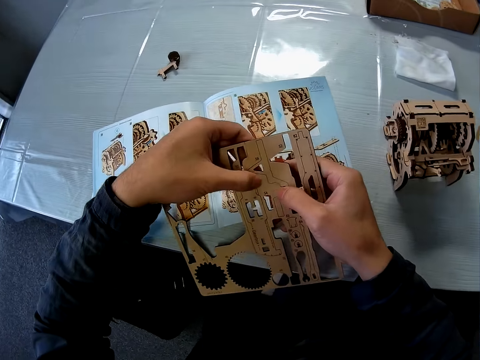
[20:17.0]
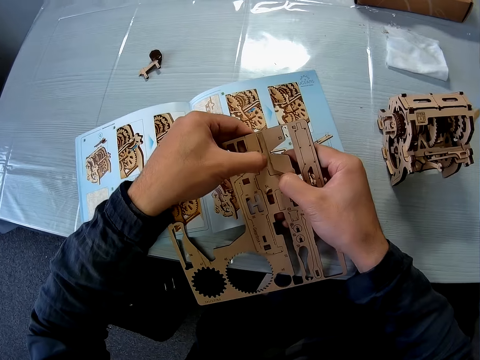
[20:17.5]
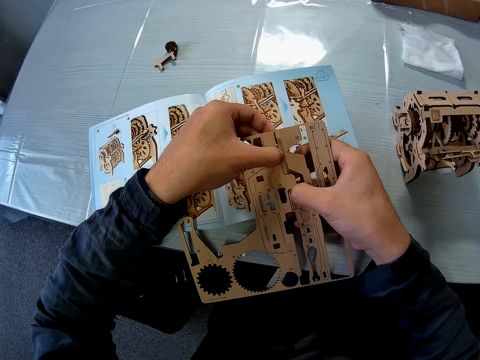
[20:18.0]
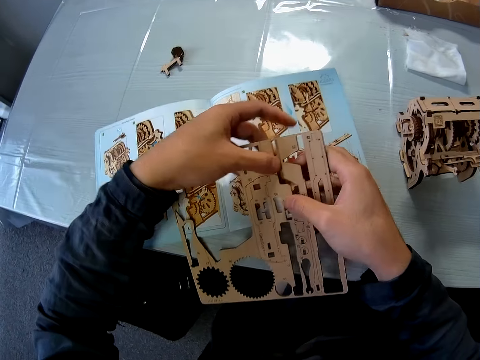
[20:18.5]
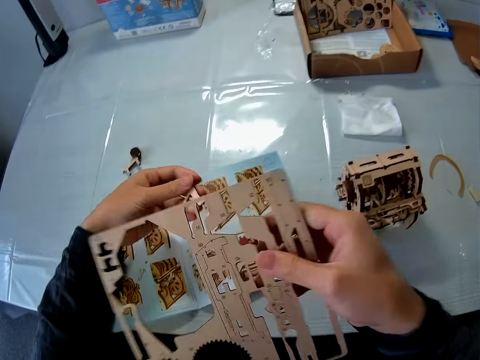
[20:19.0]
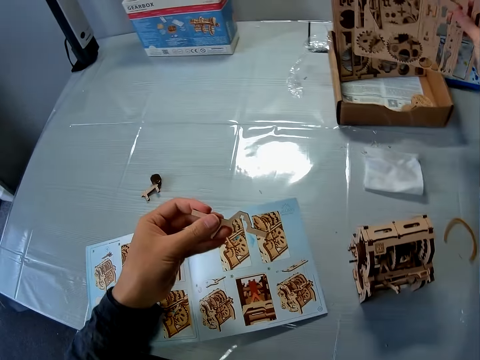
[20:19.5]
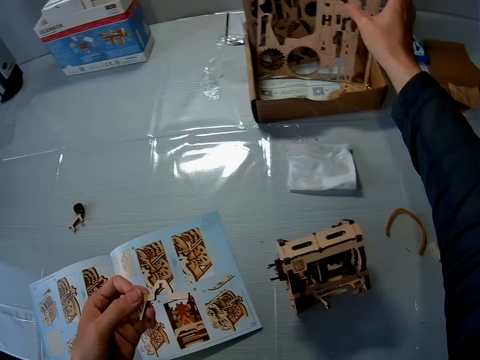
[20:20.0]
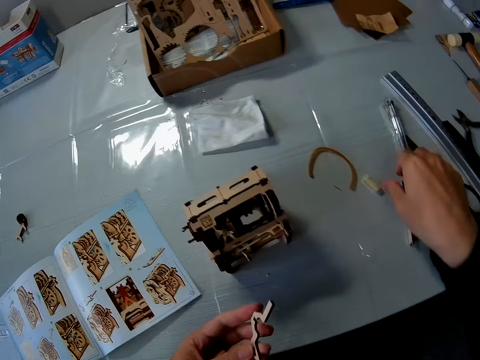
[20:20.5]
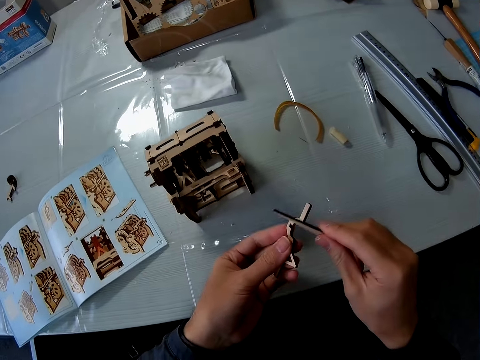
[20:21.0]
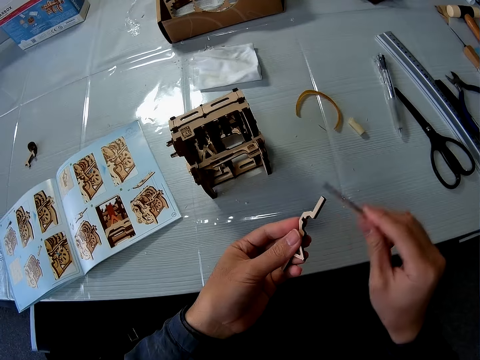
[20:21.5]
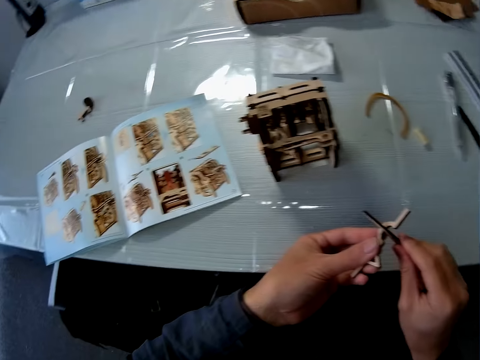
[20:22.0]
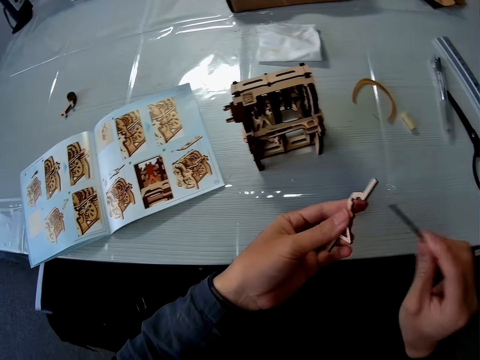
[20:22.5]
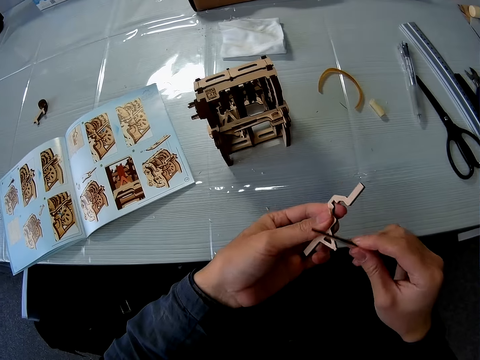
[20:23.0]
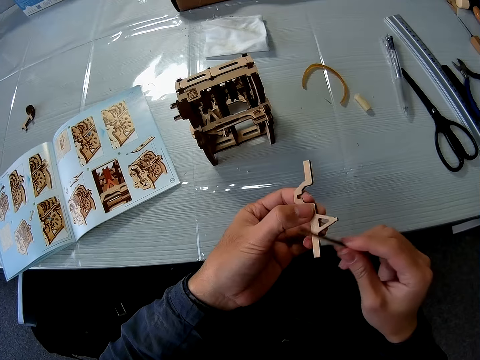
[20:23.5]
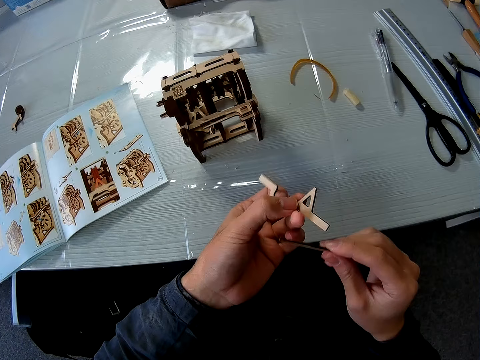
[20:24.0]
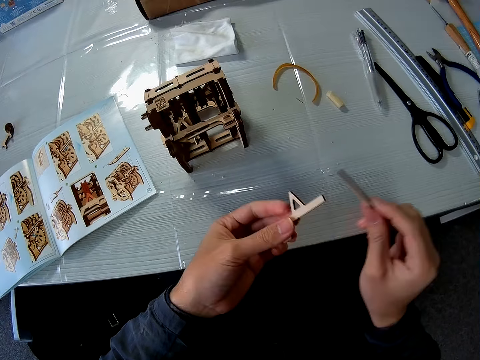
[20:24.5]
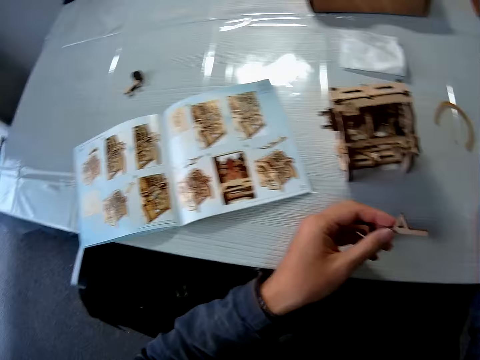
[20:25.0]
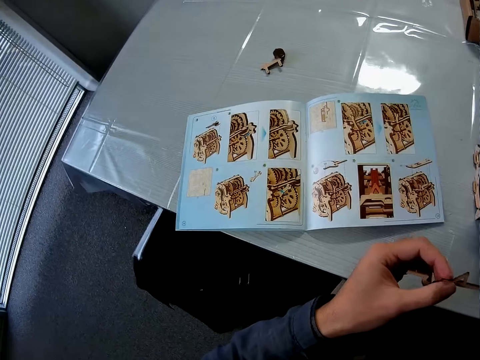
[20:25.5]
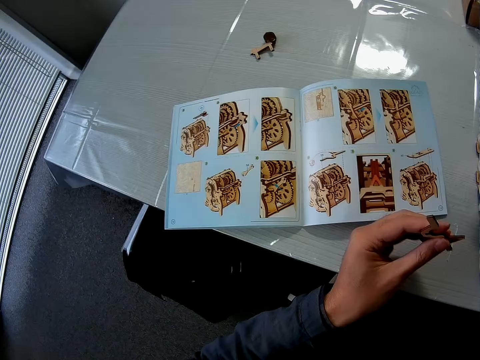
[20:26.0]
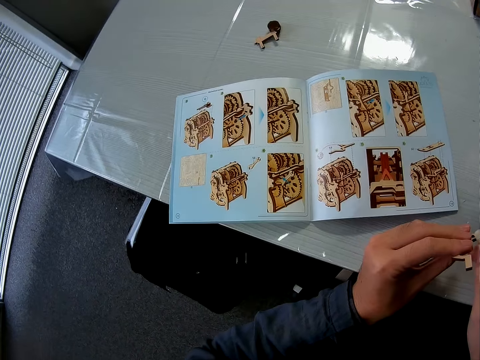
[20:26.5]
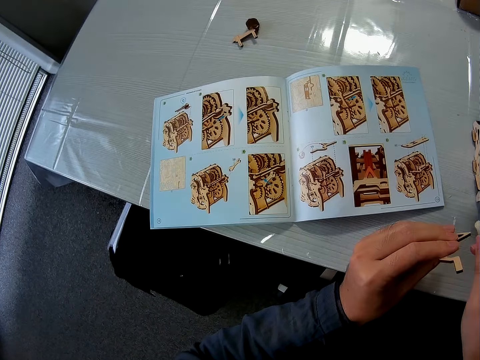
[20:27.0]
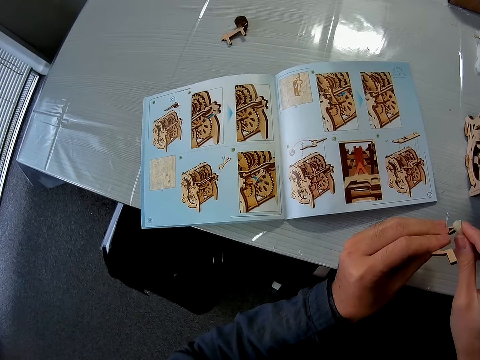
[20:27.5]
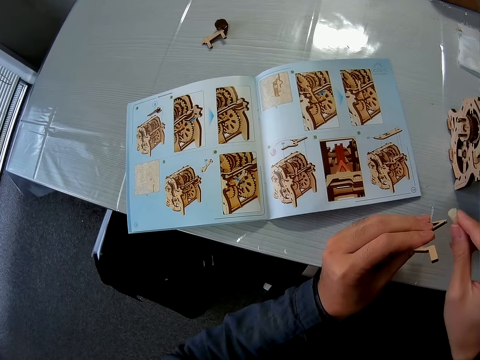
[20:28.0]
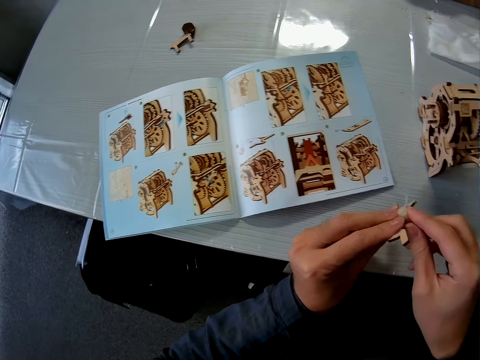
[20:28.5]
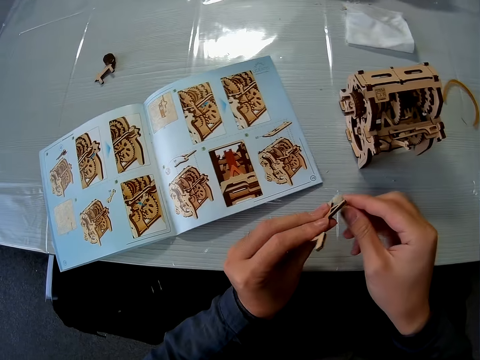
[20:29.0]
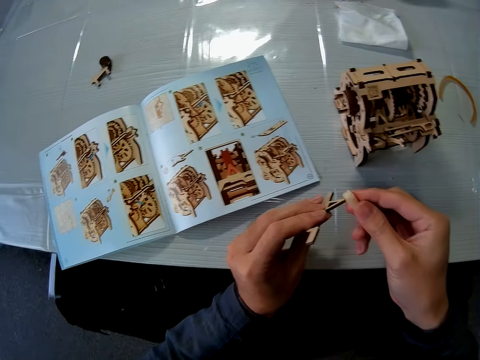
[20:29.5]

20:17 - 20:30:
The camera wearer detaches the wood piece from the wood sheet. They fix something. They drop the wood sheet in the carton on the table. They pick a wood file on the table. They file the wood piece with the wood file. They scrub something. They drop the wood file on the table. They rub a solid glue on the wood piece.

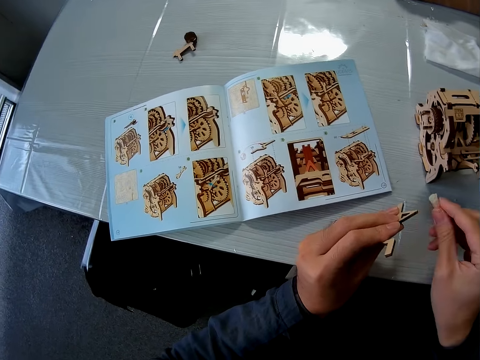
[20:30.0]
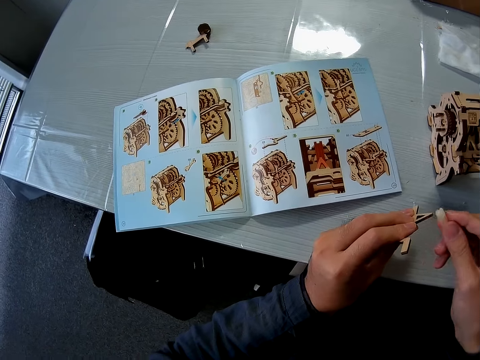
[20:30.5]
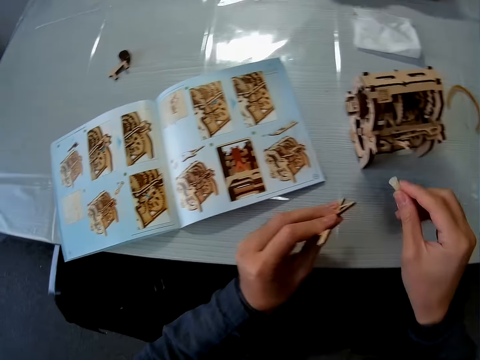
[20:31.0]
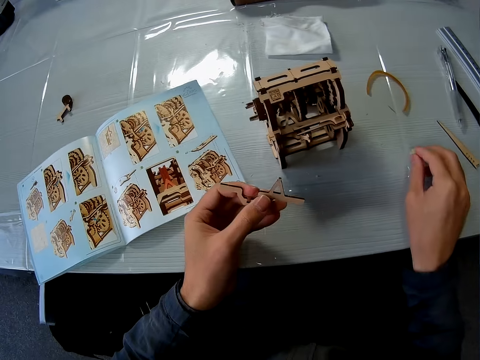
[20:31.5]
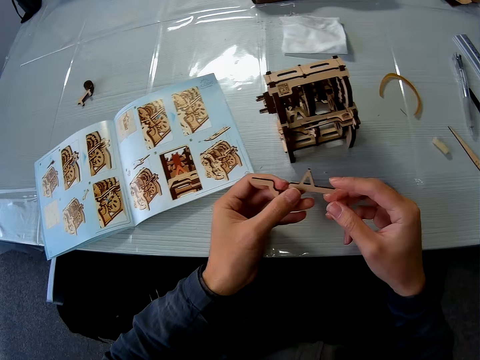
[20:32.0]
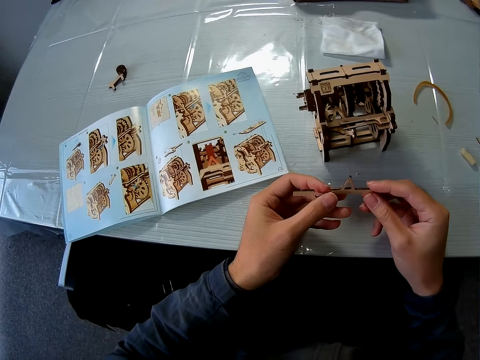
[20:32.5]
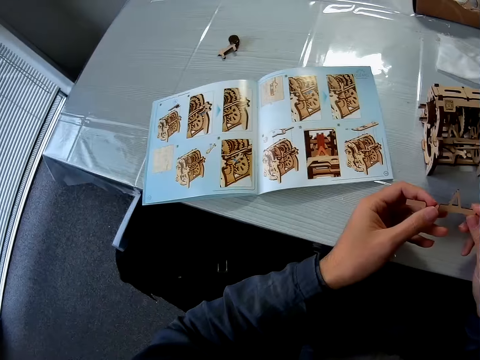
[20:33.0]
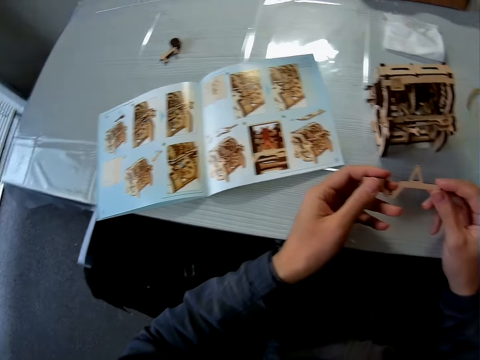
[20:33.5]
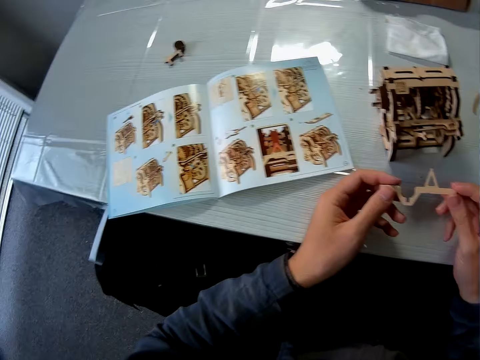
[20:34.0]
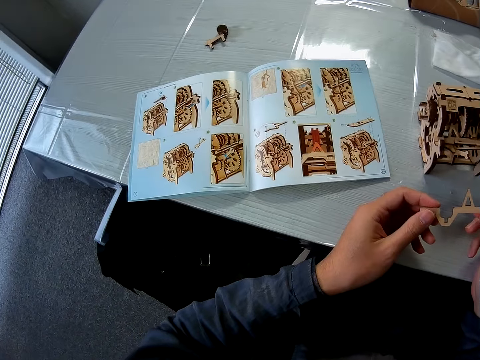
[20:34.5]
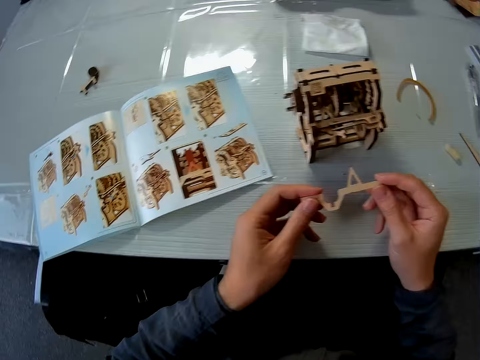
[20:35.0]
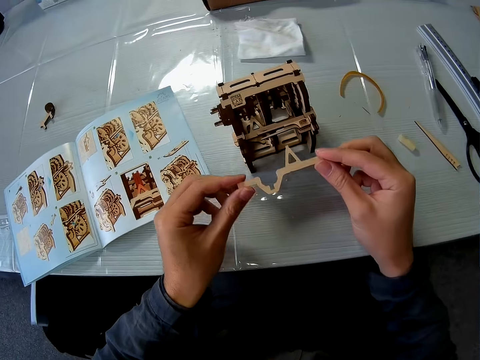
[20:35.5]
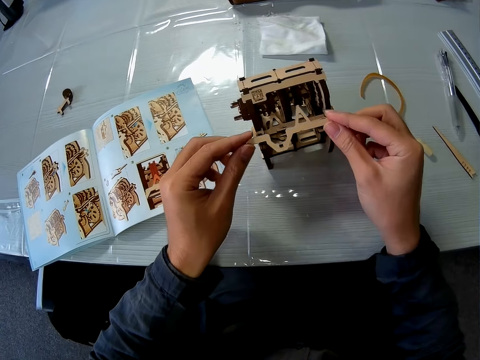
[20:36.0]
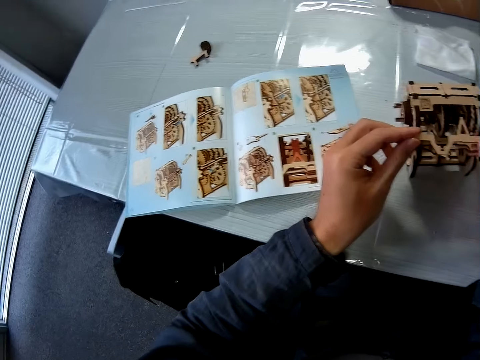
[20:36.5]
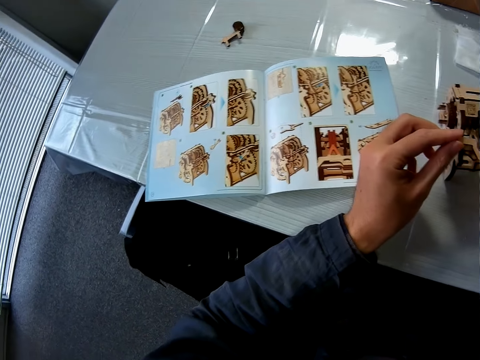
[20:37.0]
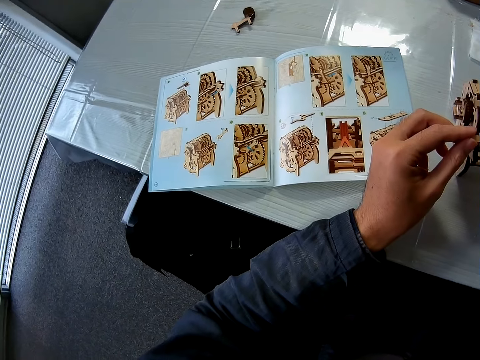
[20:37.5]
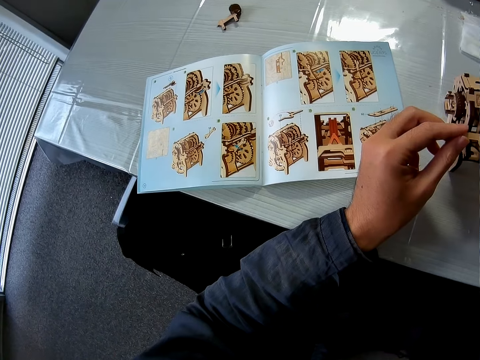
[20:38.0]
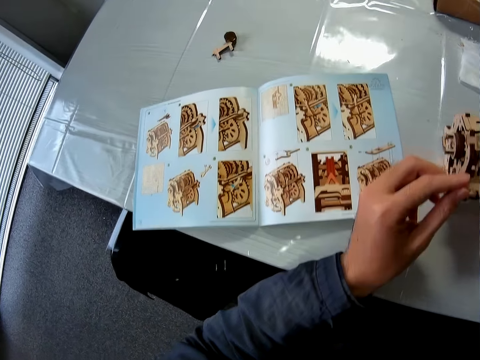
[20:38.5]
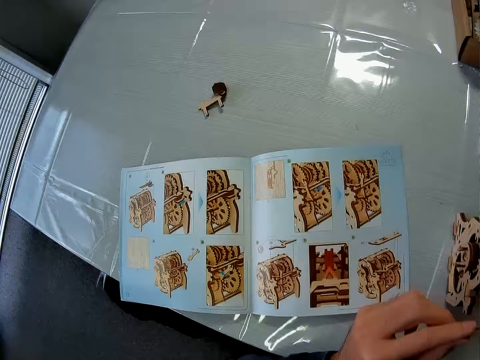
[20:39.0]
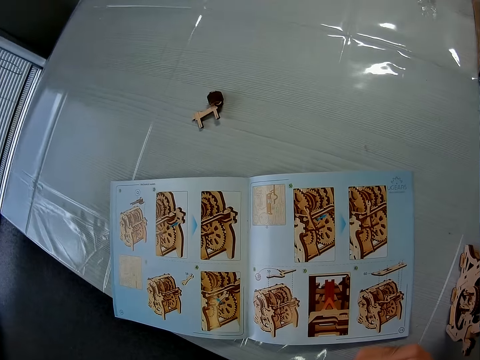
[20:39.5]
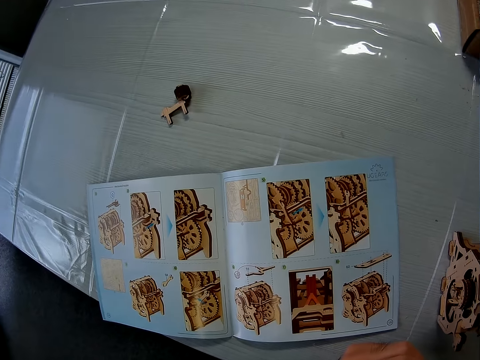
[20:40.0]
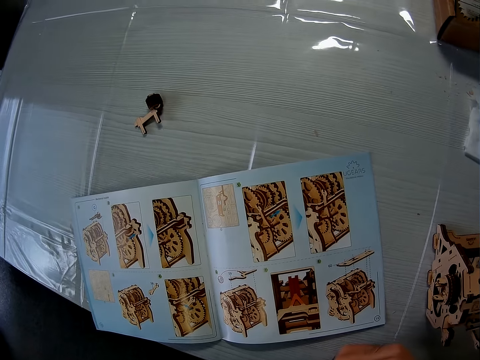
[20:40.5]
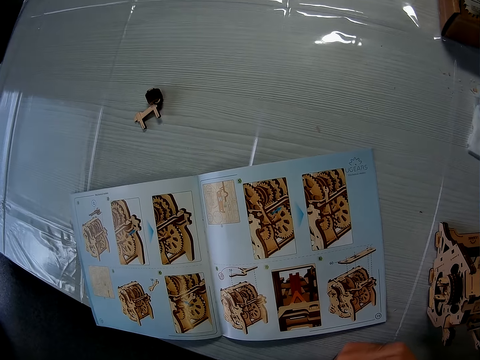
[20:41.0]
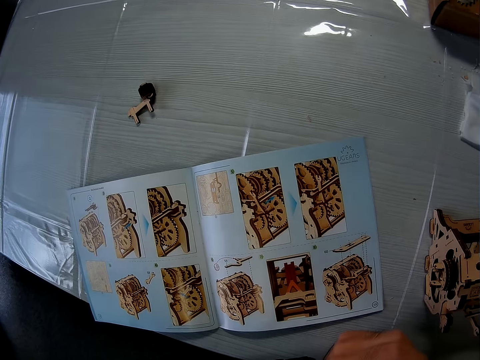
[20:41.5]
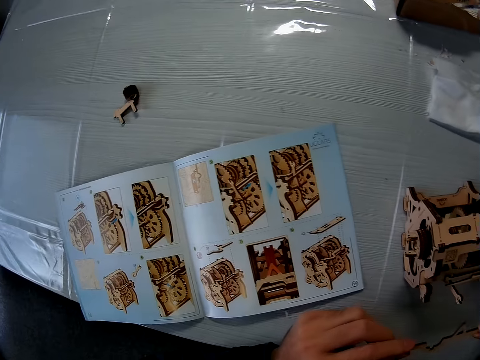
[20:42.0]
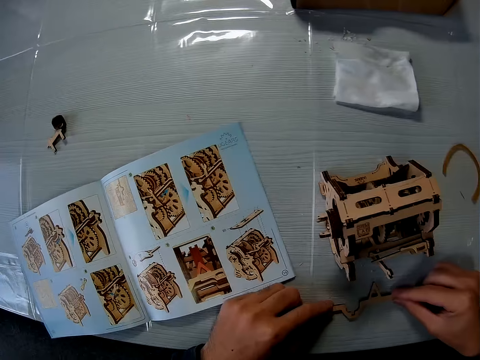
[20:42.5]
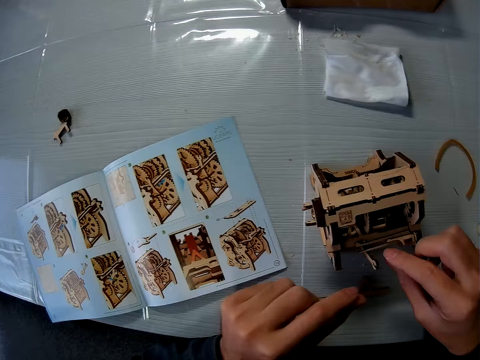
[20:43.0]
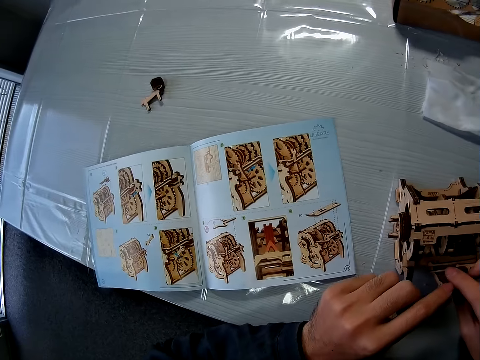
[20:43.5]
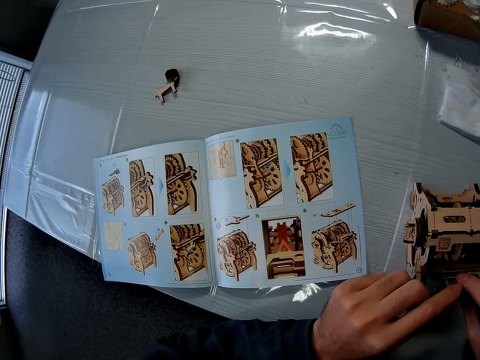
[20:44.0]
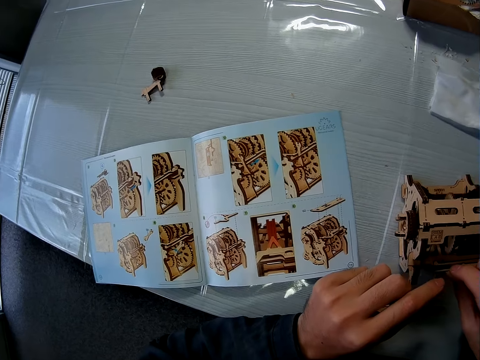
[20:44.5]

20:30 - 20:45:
The camera wearer drops the solid glue on the table. They look at something. They drop the wood piece on the table. They adjust the wooden mechanical model.
